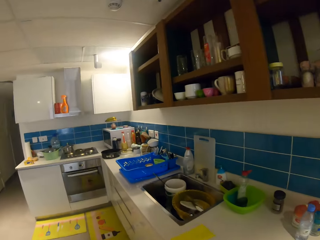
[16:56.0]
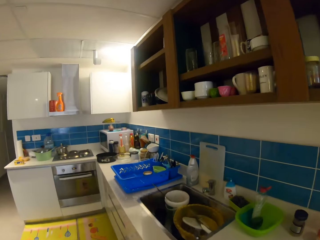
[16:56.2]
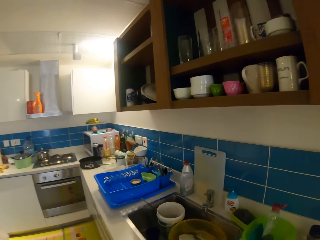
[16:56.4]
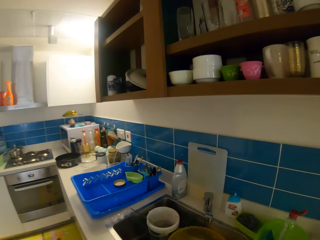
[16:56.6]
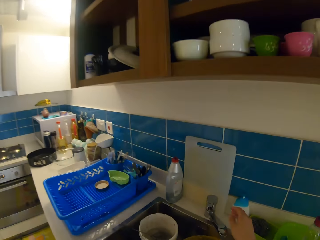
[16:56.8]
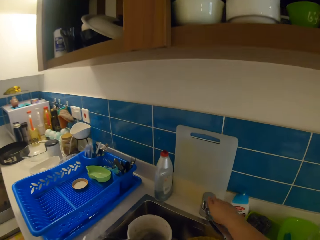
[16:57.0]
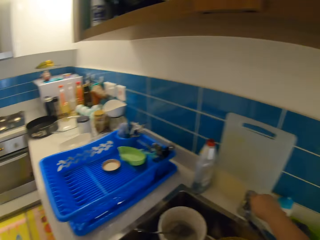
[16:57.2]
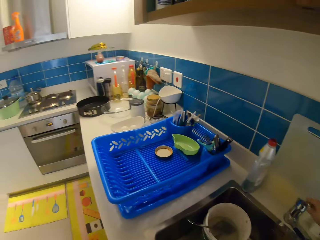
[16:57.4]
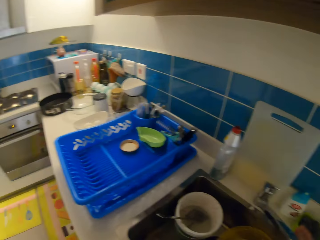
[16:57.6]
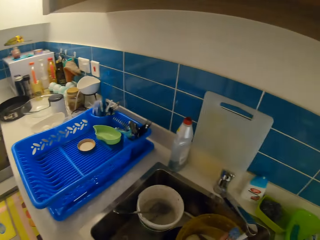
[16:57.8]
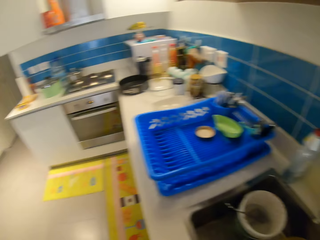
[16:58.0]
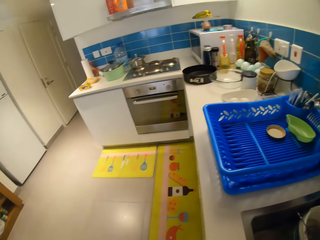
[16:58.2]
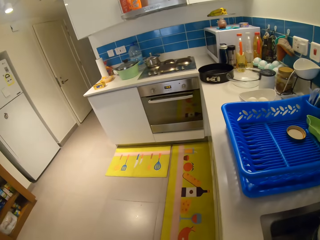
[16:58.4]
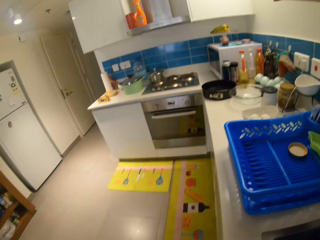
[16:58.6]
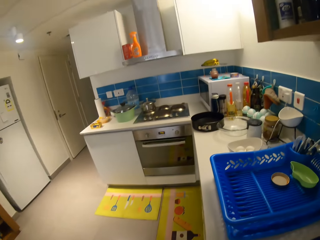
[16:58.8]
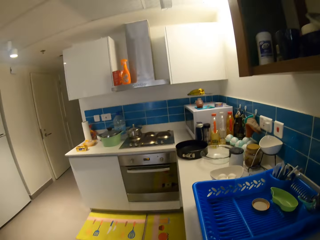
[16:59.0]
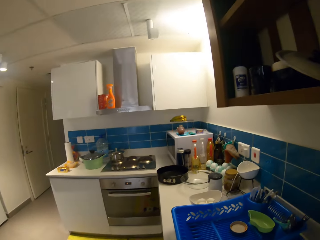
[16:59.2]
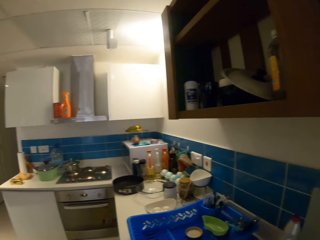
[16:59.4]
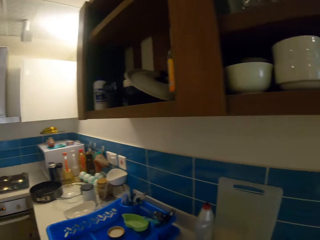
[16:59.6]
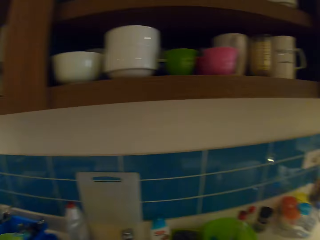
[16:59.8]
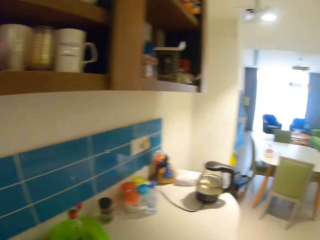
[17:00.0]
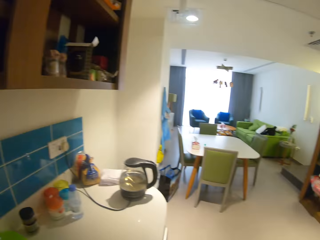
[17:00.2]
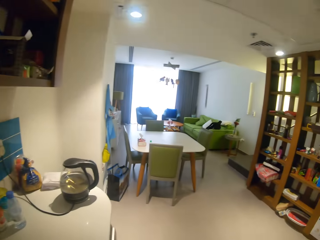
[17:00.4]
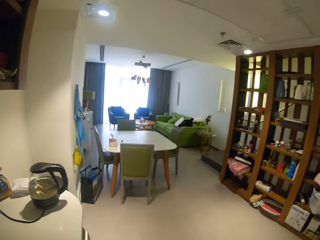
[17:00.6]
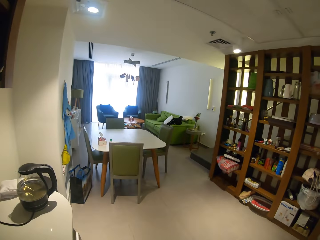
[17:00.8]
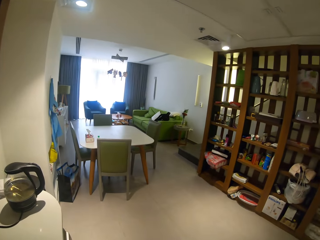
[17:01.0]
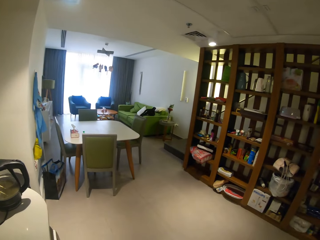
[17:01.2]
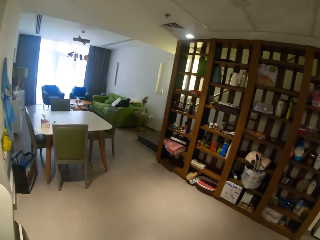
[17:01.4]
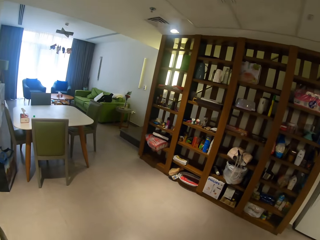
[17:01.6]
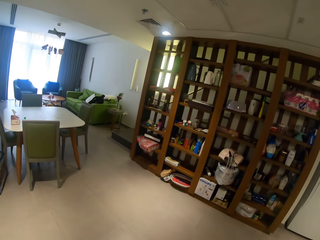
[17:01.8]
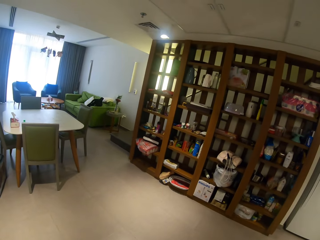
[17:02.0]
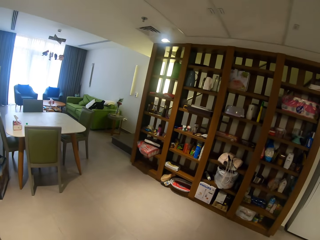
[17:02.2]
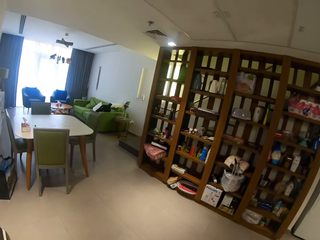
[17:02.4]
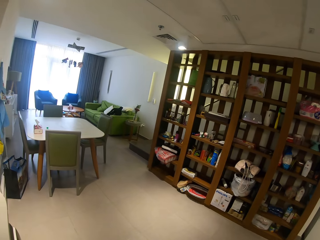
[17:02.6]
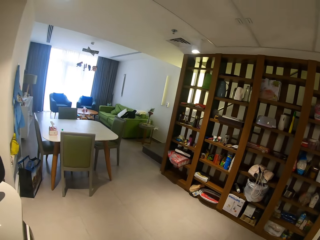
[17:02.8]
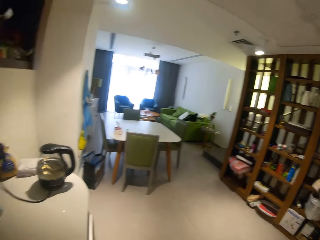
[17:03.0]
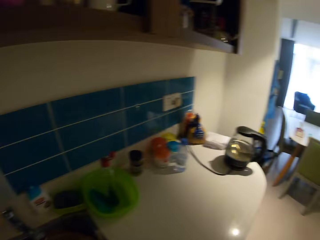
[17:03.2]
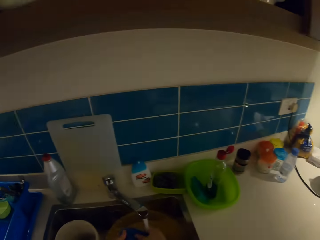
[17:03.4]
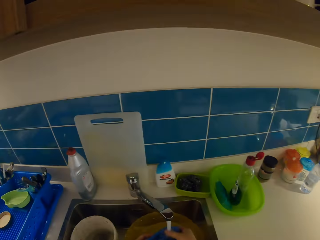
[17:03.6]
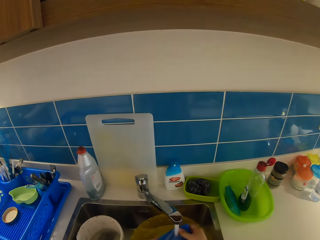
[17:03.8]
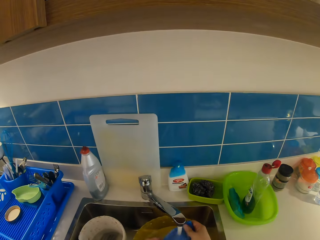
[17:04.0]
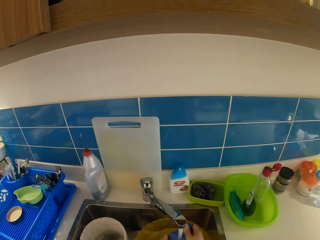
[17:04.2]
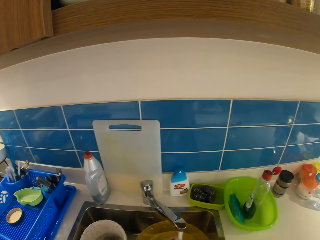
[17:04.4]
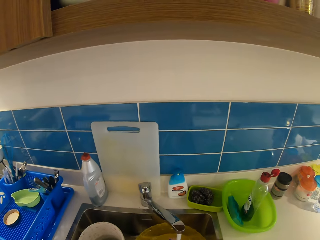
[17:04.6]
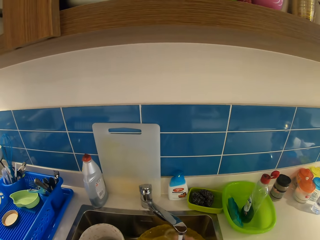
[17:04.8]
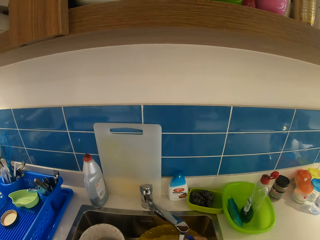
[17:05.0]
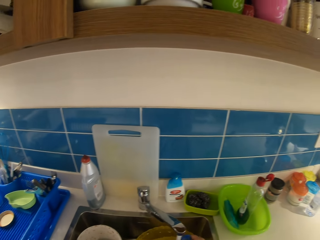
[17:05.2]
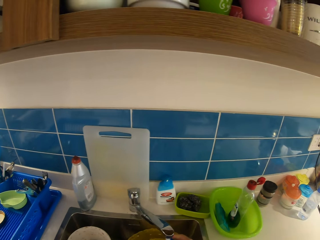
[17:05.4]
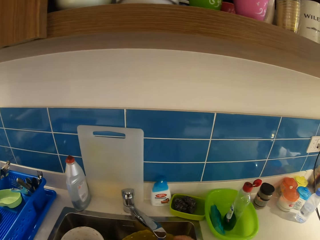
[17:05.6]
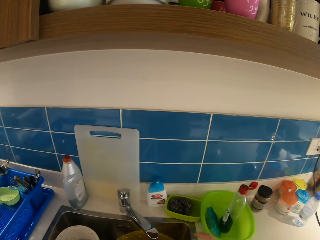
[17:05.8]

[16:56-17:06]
The camera wearer opens the tap. They look around.

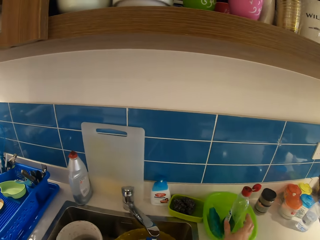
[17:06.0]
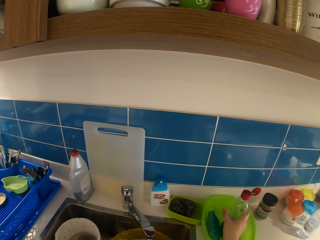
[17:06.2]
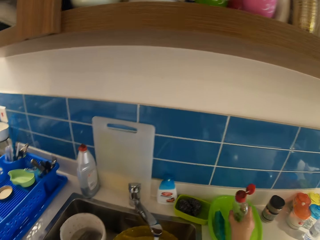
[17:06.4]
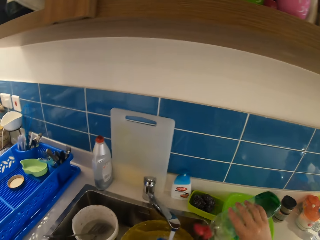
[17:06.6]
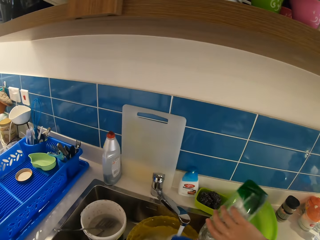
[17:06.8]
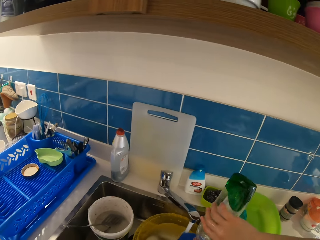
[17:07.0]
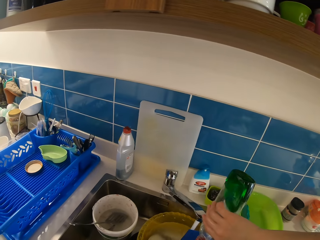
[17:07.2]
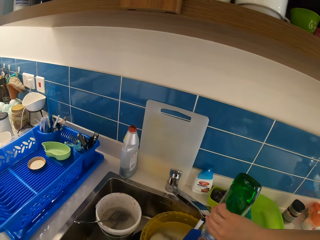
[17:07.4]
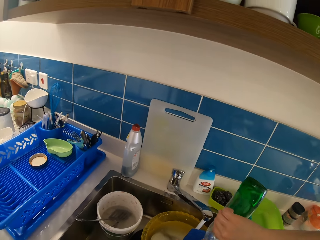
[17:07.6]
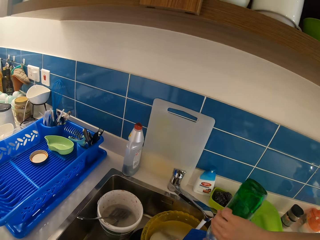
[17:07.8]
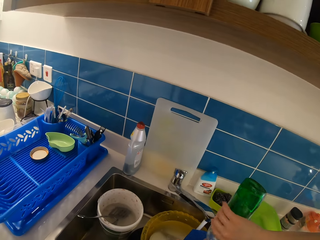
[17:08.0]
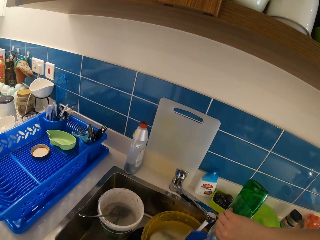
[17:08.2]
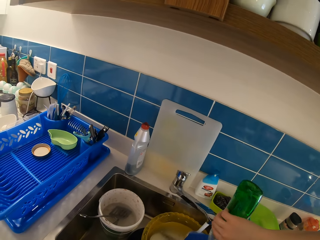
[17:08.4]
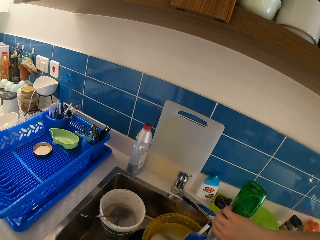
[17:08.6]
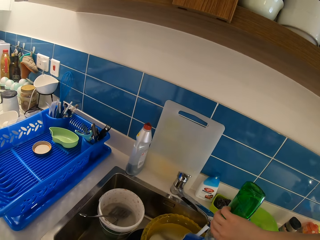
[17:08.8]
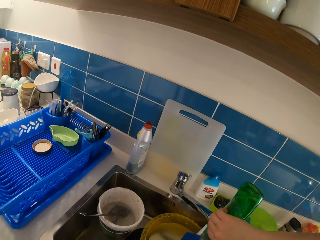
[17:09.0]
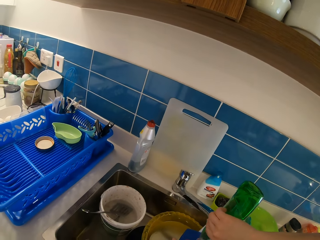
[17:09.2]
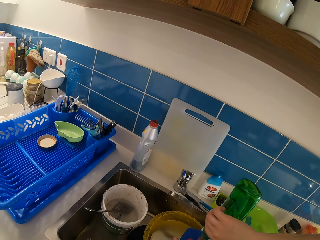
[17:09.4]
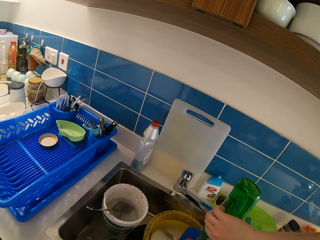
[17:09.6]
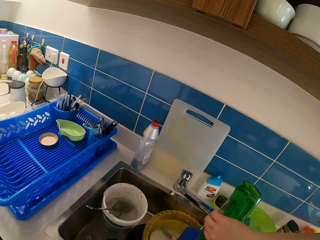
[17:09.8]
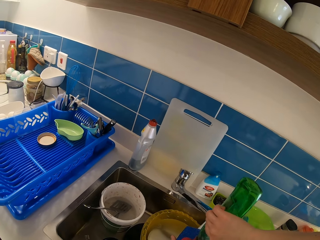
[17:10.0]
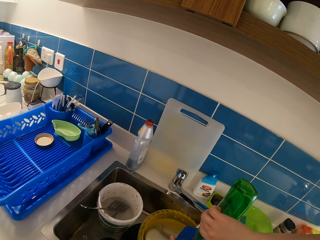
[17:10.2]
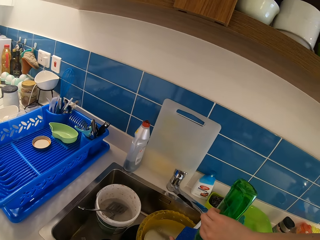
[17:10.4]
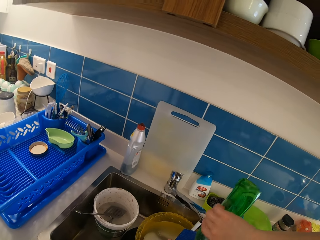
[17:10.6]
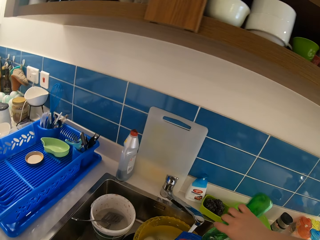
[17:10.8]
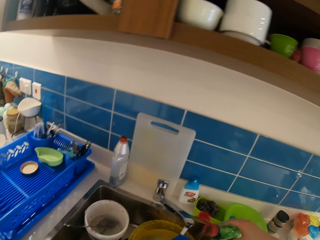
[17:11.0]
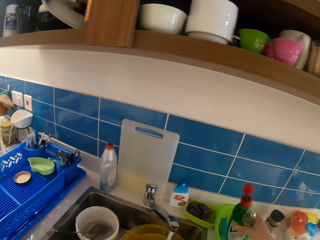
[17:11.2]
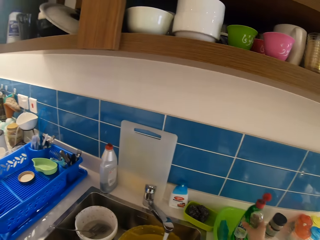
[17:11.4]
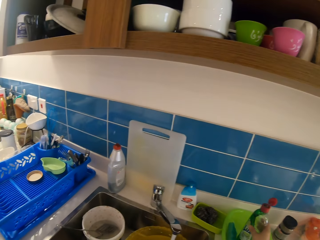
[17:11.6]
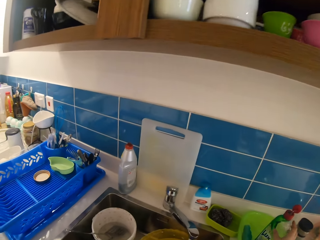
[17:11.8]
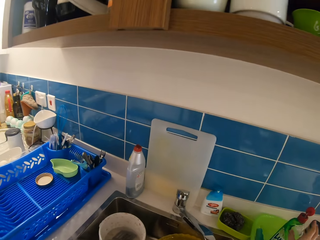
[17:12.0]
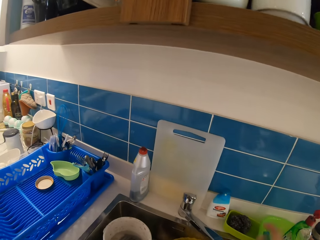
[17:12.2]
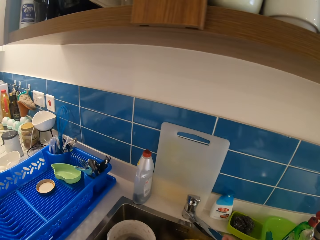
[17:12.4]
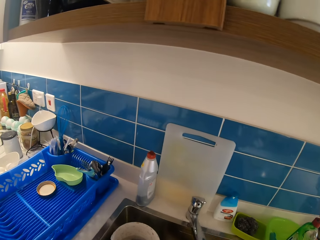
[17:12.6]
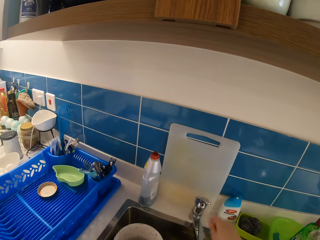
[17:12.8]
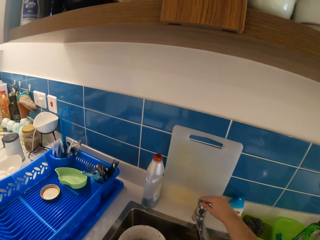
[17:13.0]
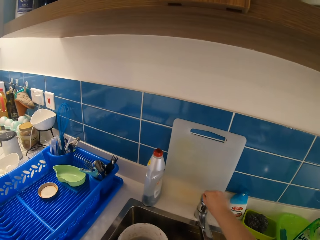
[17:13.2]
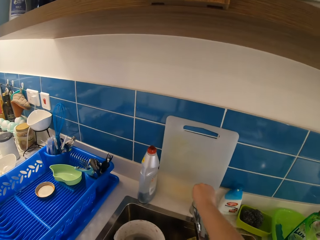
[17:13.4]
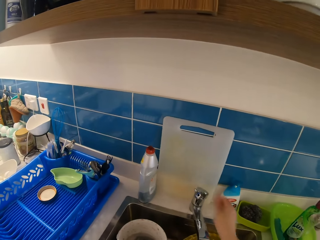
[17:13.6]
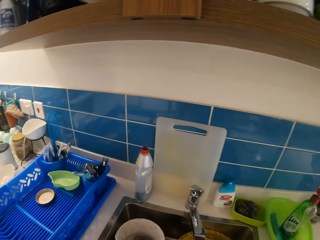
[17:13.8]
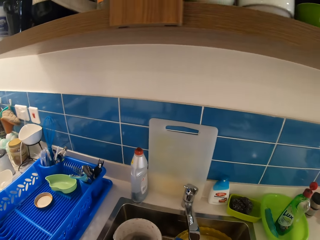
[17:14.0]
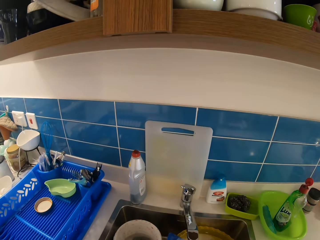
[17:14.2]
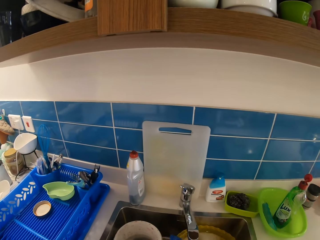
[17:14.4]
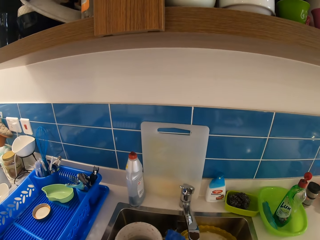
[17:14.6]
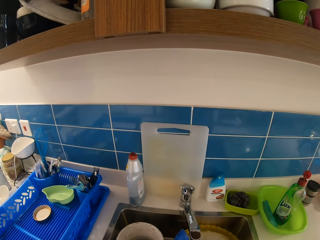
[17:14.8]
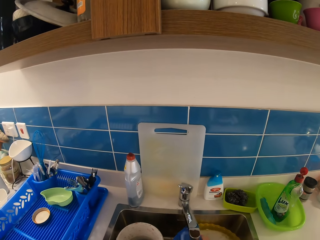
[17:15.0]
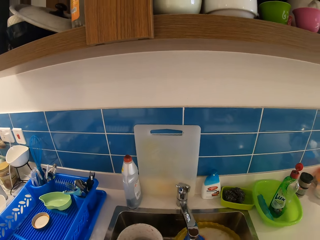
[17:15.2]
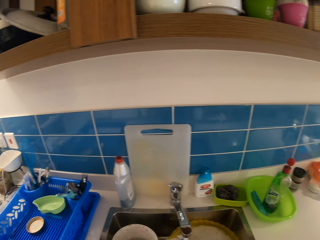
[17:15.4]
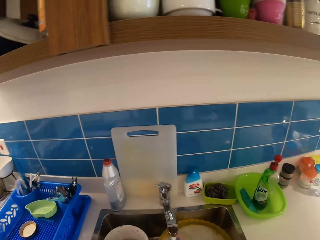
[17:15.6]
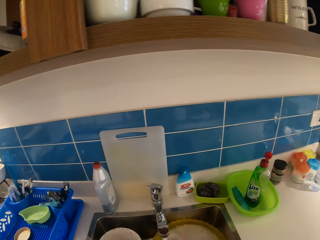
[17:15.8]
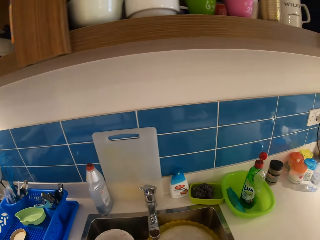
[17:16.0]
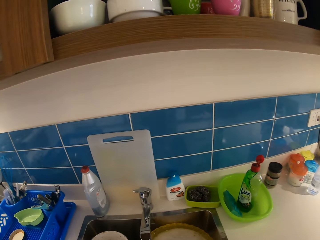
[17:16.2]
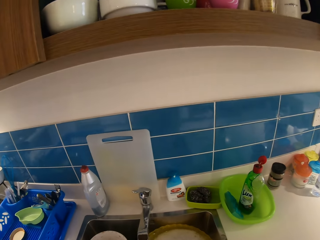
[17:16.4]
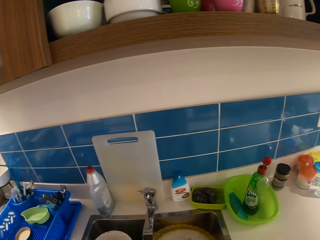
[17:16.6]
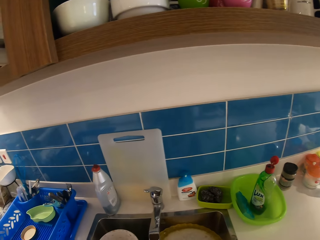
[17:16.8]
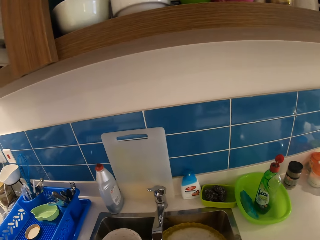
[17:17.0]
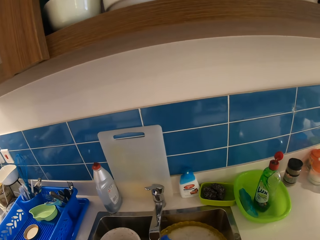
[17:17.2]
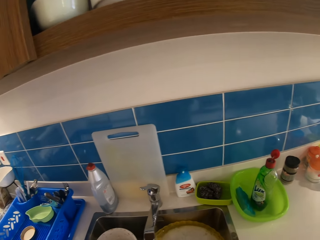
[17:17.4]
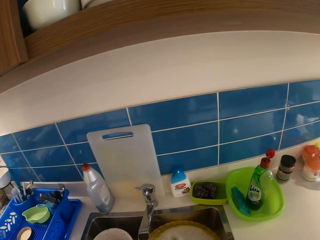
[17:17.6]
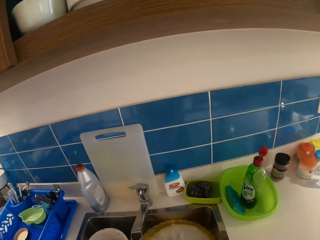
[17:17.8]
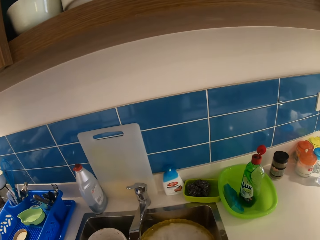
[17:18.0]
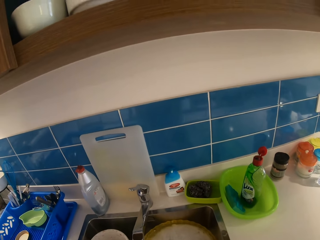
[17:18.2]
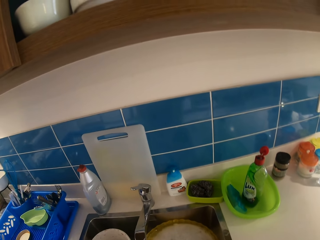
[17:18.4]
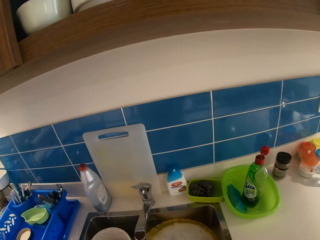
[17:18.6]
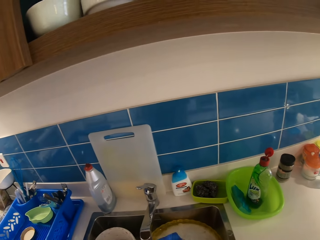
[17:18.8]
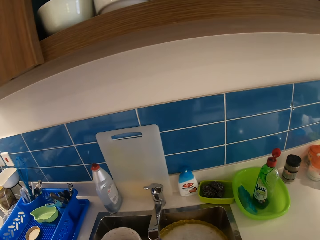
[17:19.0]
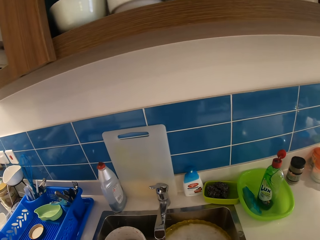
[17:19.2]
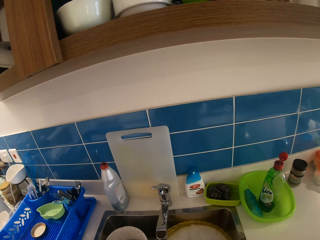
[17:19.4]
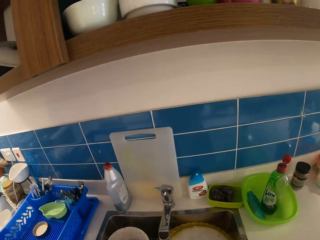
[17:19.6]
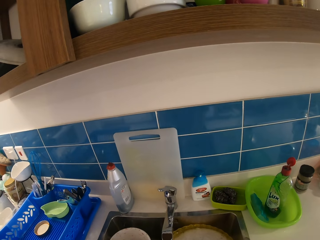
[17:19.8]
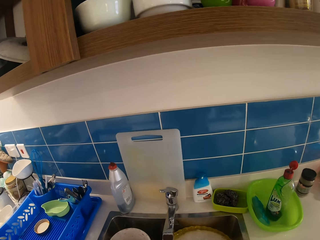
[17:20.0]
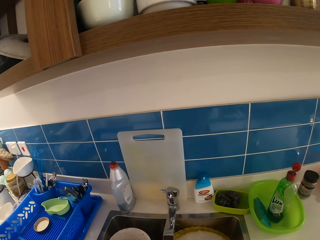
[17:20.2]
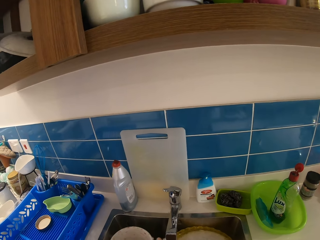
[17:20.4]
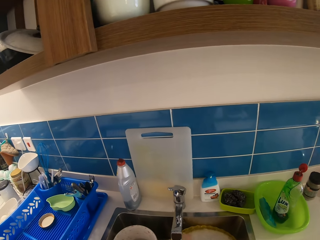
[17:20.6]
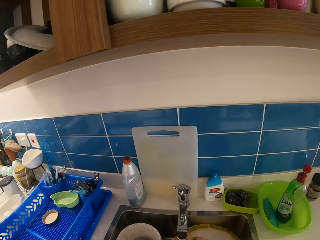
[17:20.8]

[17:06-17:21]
The camera wearer carries a soap with her right hand. She adds the soap to the water in the basin. She closes the tap. She looks at the sink. She washes the blue towel.
